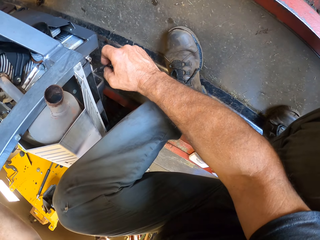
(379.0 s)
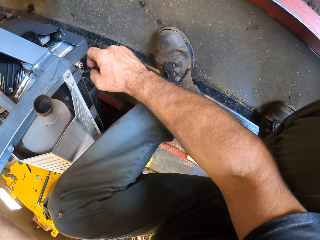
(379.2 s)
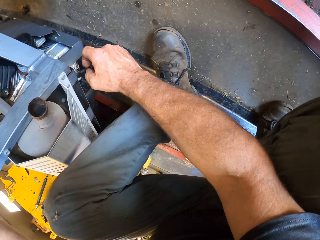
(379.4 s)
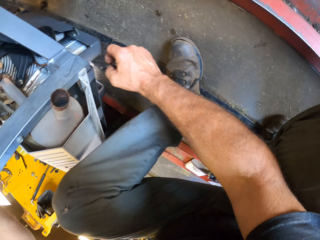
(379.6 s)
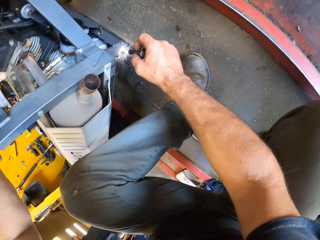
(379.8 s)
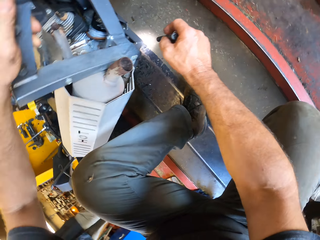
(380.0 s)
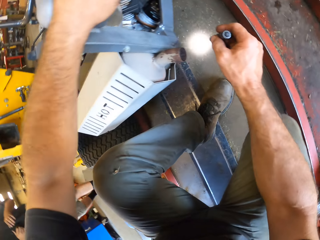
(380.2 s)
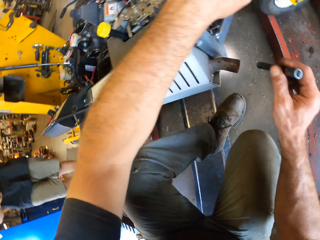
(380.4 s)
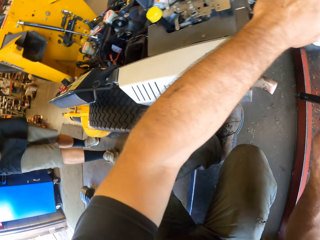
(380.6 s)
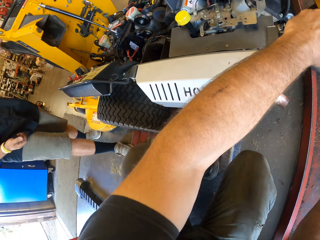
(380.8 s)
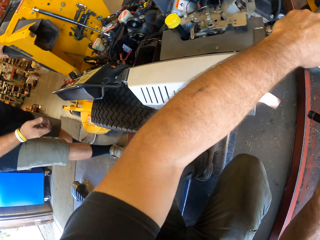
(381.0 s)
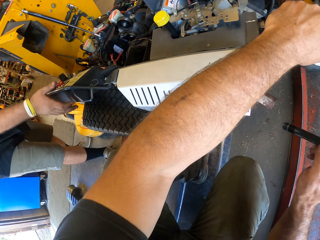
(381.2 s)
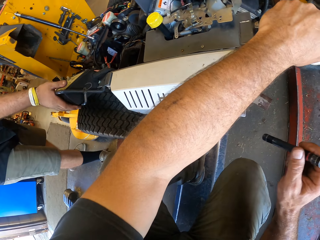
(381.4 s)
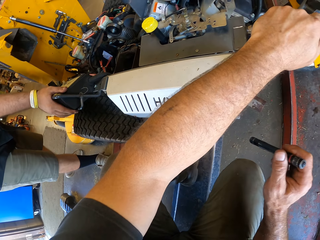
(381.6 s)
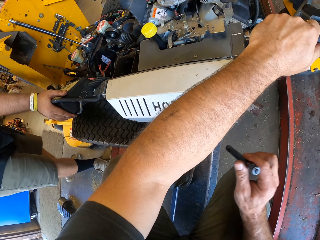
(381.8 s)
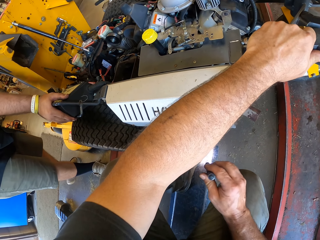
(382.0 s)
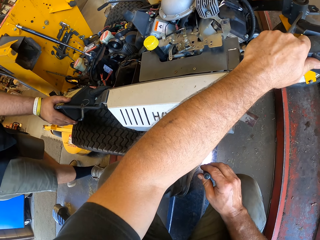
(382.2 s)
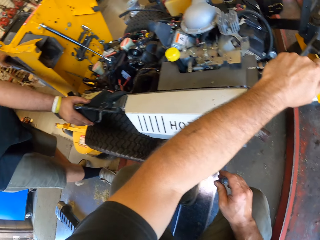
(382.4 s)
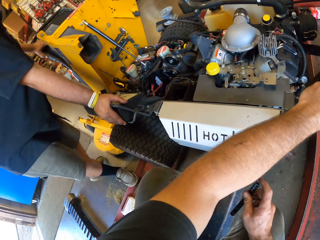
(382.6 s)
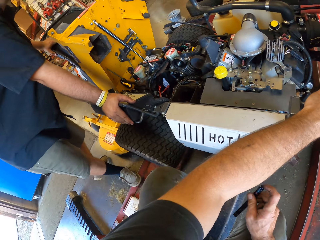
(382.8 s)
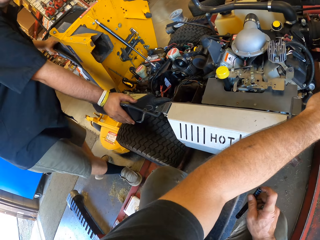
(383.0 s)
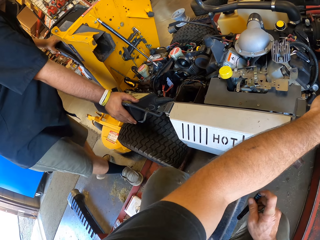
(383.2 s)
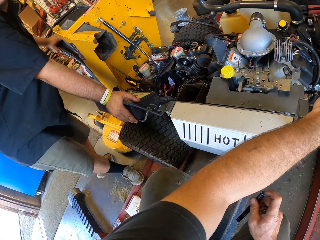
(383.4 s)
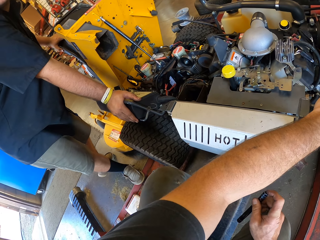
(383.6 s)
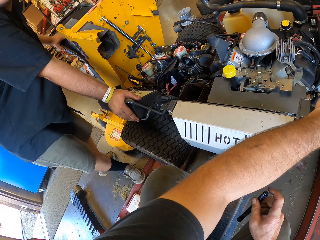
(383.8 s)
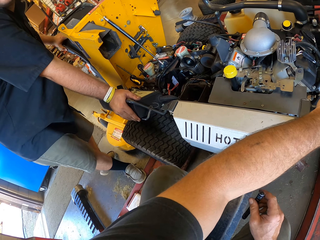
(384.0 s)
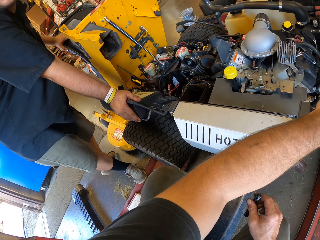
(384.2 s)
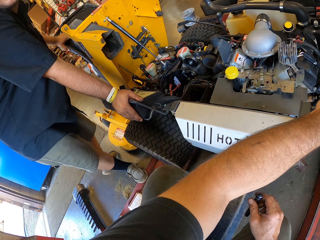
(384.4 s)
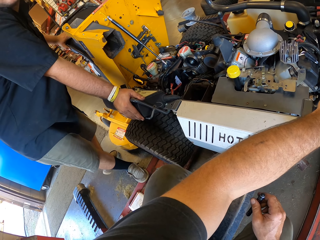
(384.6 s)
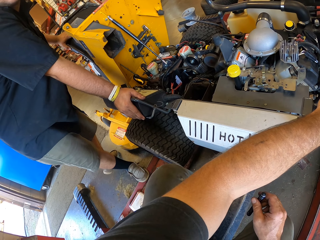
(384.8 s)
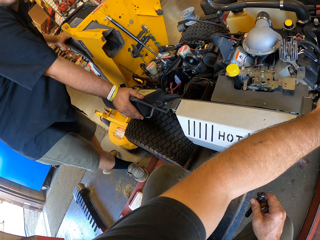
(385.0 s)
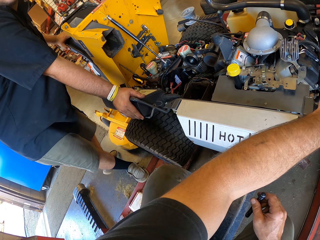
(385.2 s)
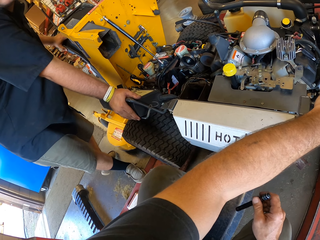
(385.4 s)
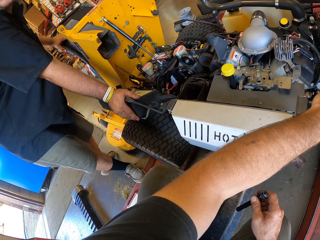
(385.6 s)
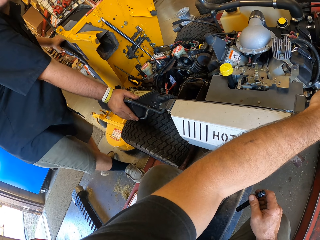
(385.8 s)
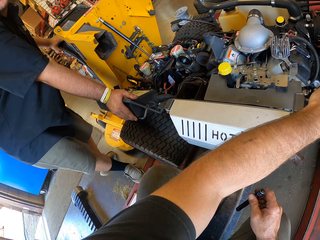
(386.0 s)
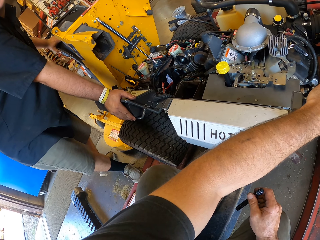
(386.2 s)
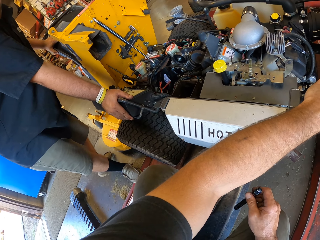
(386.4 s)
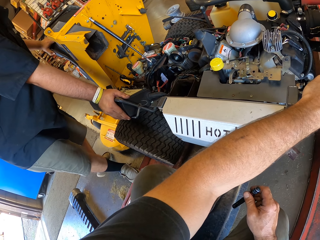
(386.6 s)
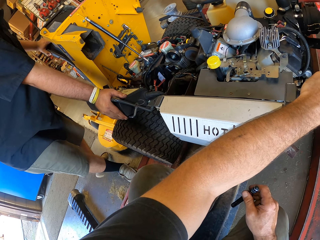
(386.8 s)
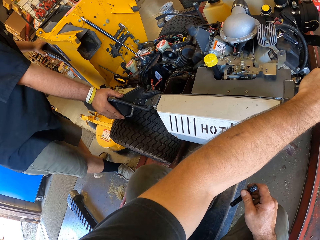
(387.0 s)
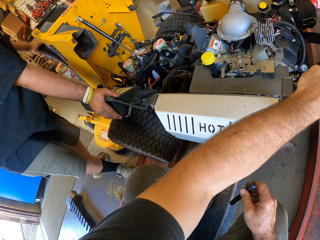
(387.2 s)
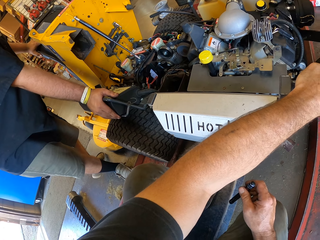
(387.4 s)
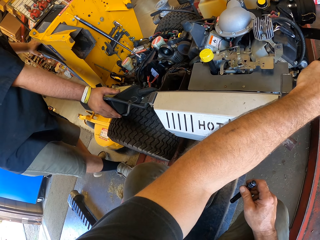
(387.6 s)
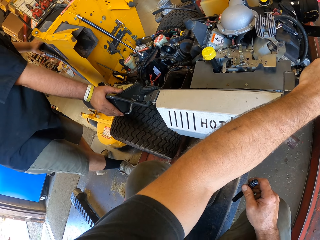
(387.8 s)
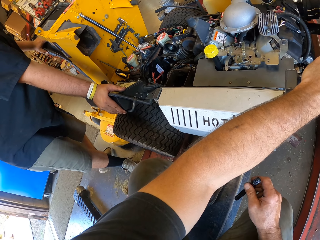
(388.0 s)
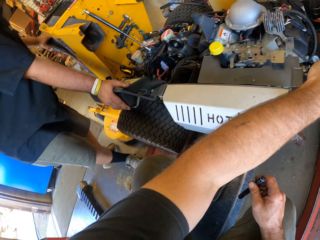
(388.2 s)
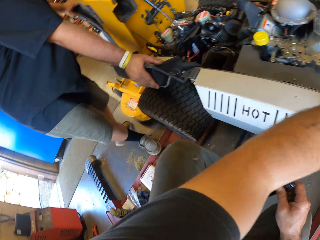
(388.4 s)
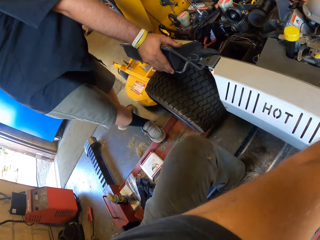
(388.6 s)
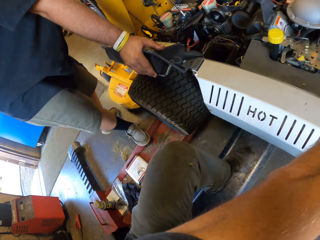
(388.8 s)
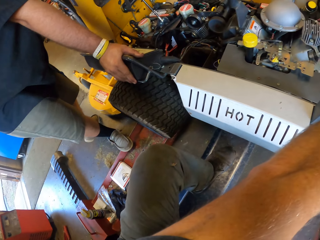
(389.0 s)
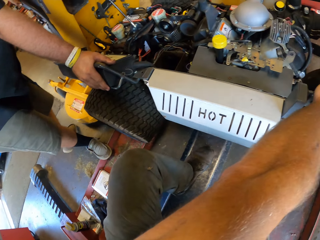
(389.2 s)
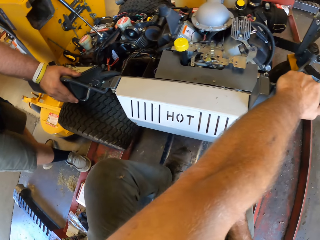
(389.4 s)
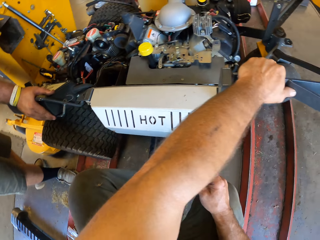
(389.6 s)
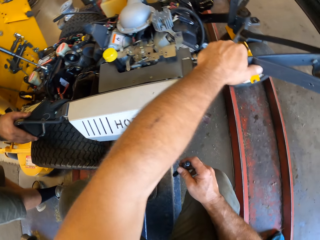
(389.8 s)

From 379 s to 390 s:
A man touches the lawn mower.

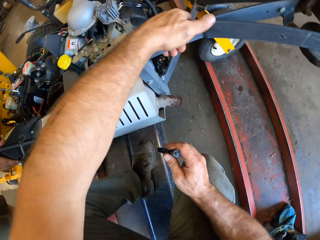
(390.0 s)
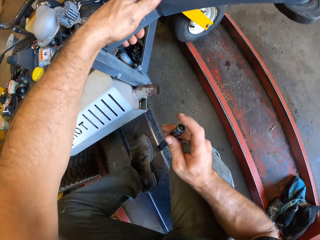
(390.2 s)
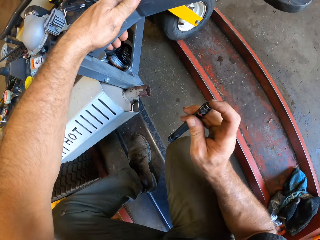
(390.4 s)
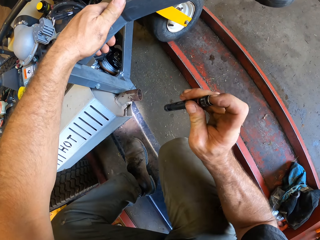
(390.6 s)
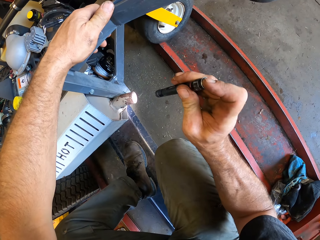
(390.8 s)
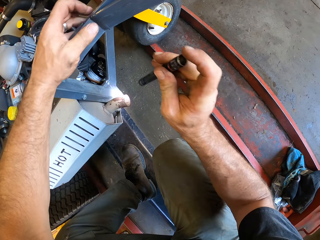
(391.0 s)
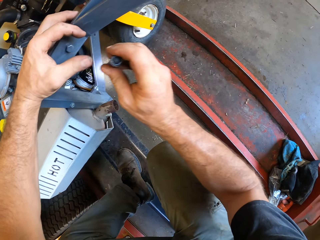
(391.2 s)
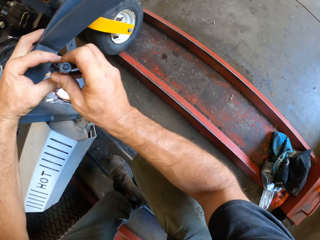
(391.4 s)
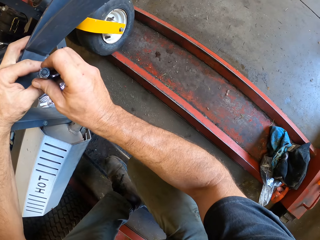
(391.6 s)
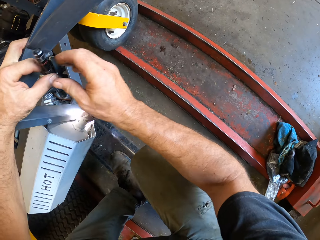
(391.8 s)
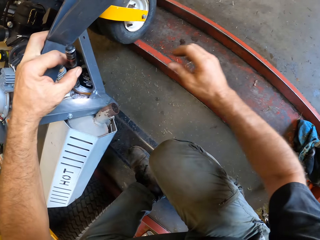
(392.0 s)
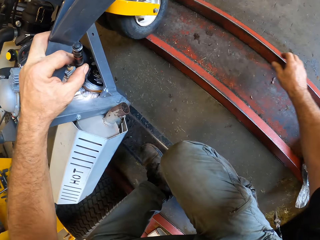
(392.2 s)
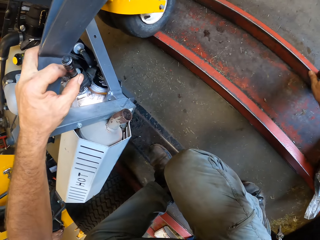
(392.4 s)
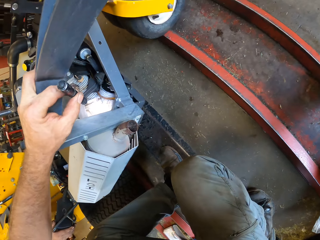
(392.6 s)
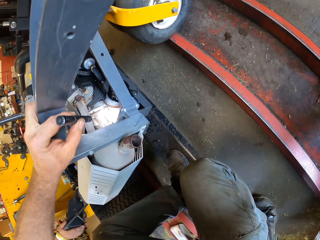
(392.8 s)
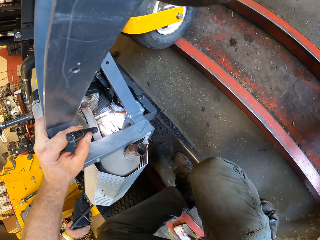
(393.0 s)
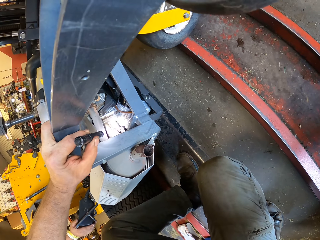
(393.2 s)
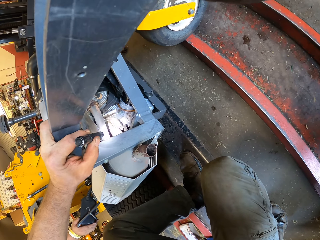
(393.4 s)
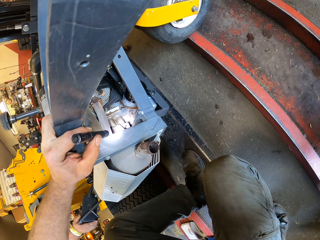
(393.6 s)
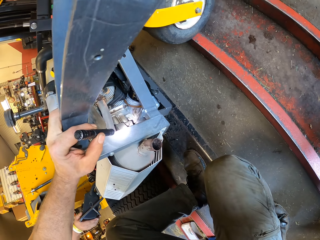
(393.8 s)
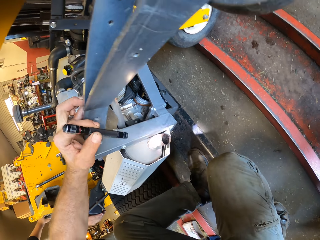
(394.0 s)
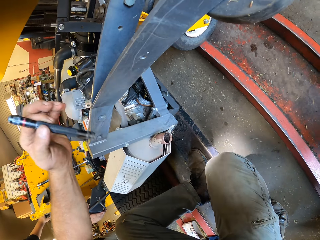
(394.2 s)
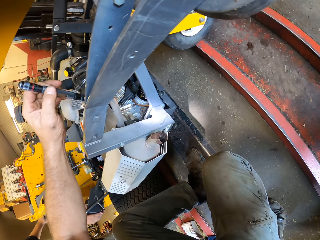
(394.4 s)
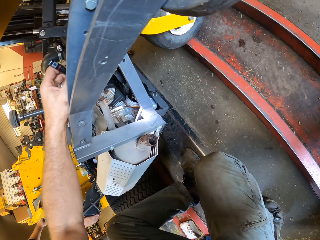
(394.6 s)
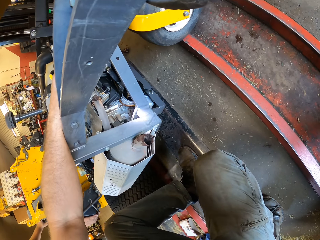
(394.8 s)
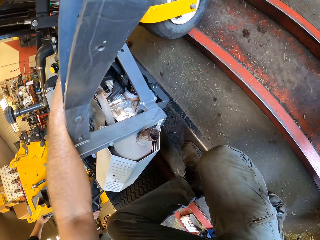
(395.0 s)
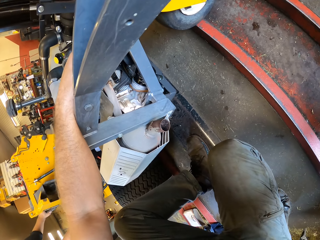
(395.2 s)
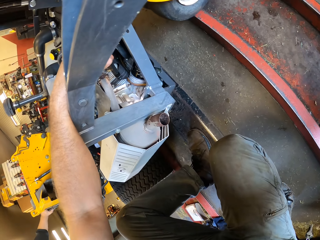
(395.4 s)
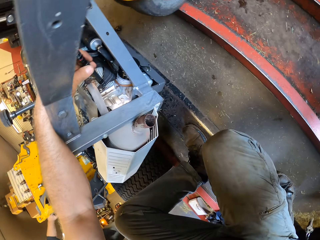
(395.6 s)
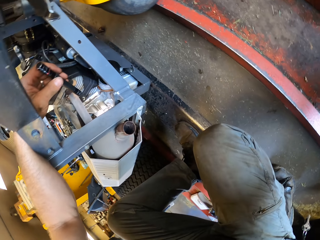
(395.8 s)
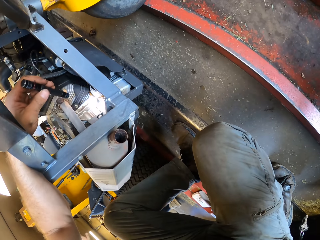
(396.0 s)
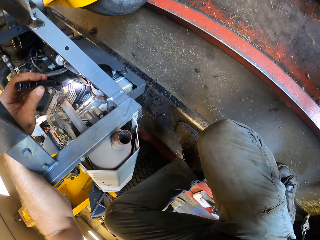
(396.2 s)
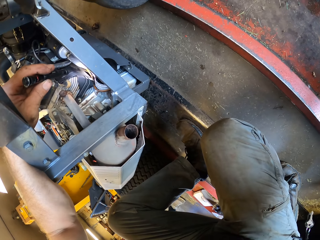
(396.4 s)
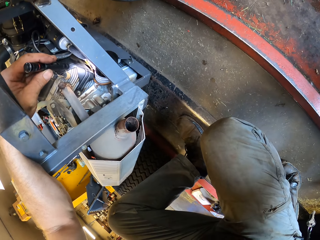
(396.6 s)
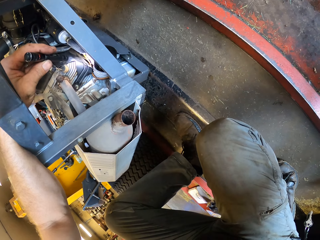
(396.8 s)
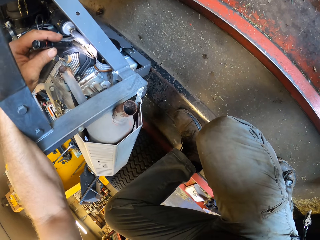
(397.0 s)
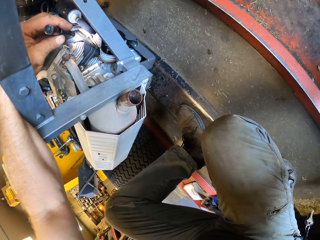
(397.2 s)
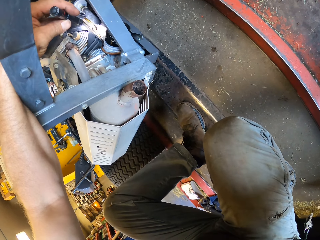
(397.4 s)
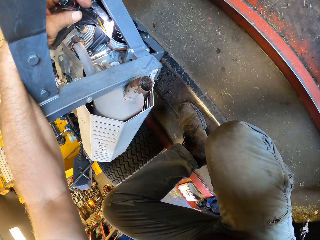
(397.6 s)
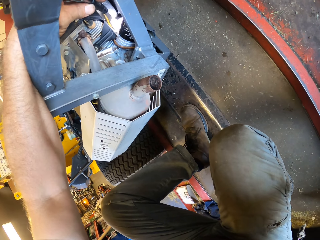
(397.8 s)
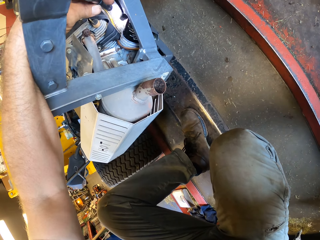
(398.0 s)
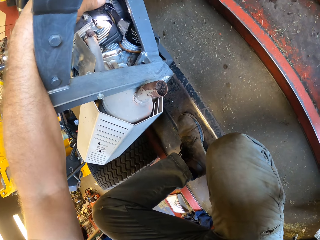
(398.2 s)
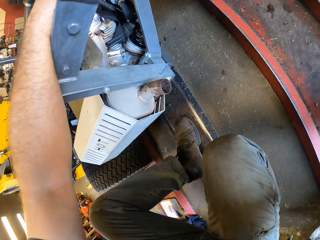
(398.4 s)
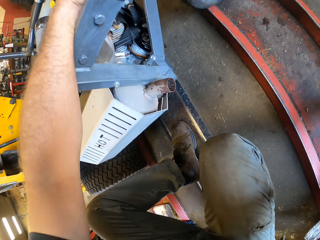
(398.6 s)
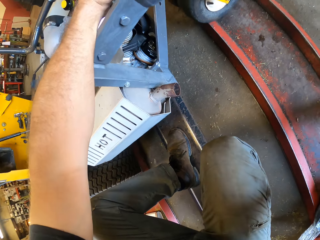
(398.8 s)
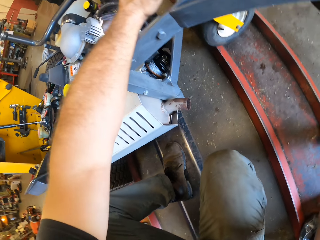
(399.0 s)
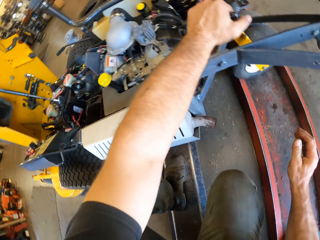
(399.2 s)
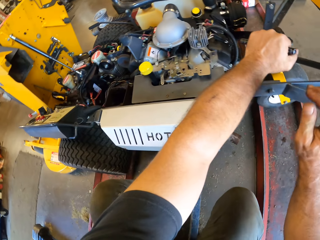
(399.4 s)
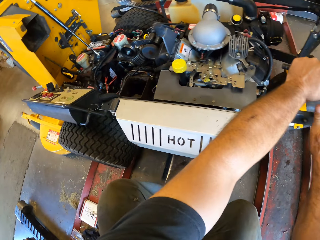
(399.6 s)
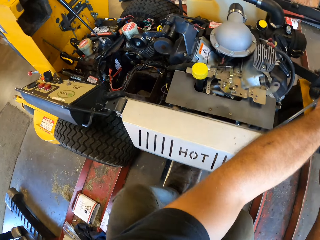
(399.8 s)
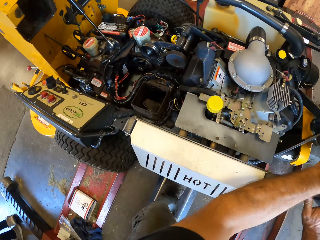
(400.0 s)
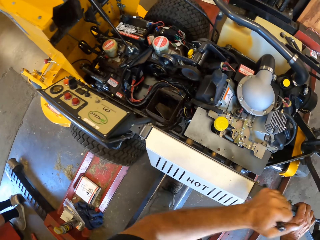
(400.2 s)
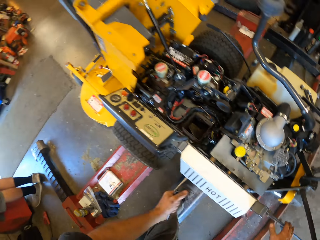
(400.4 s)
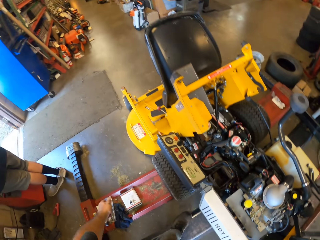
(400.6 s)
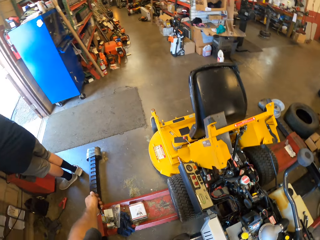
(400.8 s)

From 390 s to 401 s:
The camera wearer looks around. They light the lawn mower.
